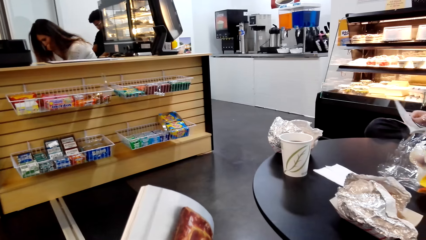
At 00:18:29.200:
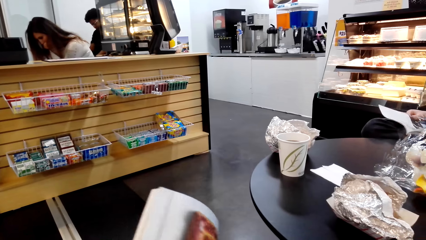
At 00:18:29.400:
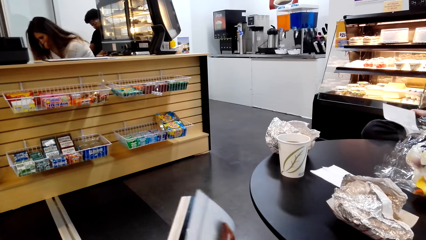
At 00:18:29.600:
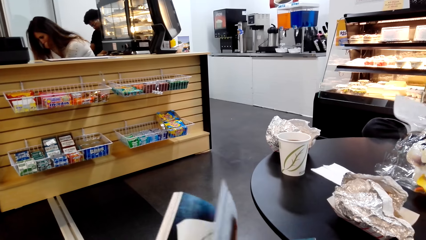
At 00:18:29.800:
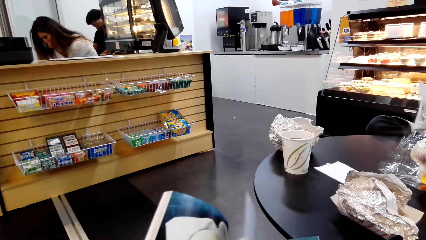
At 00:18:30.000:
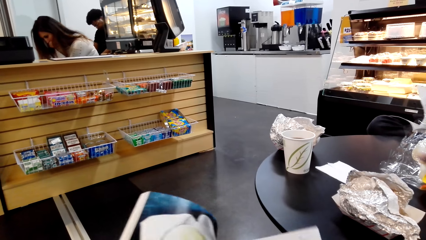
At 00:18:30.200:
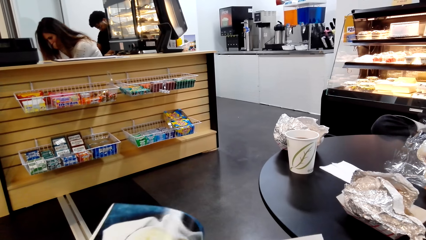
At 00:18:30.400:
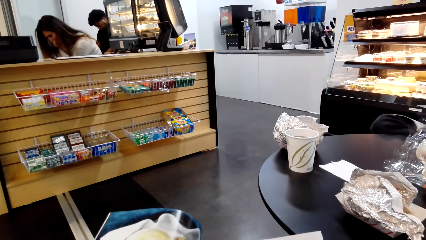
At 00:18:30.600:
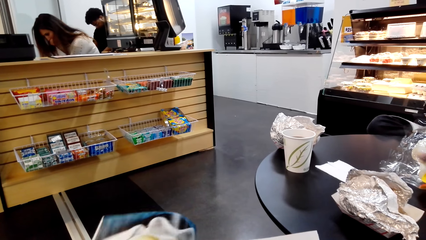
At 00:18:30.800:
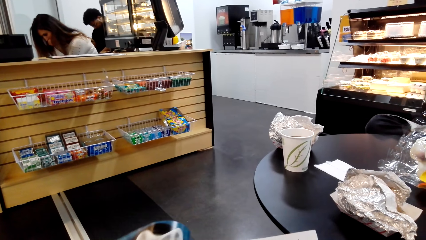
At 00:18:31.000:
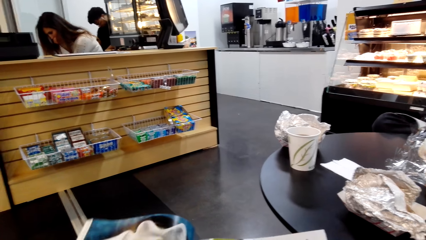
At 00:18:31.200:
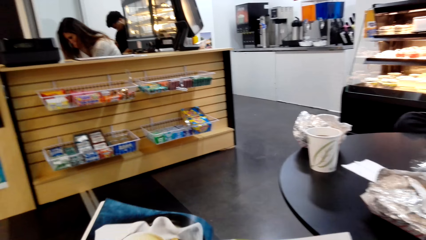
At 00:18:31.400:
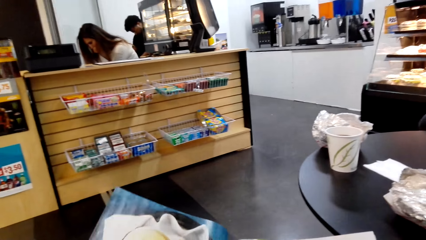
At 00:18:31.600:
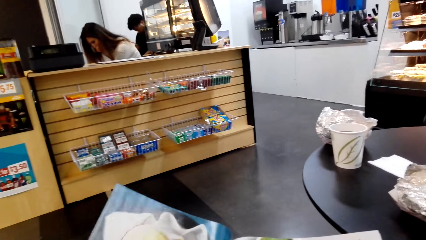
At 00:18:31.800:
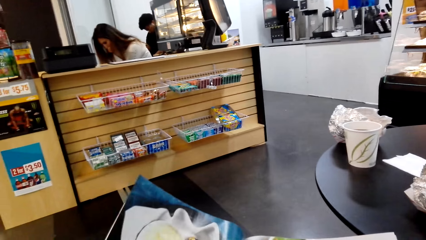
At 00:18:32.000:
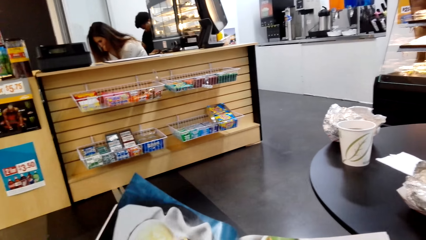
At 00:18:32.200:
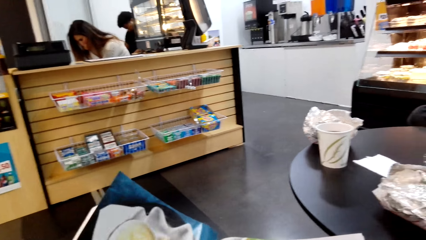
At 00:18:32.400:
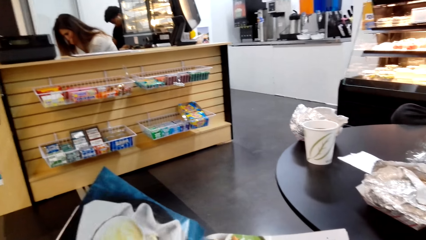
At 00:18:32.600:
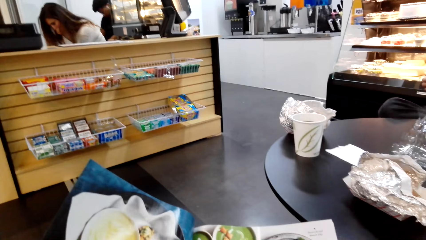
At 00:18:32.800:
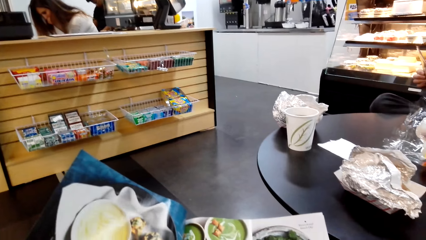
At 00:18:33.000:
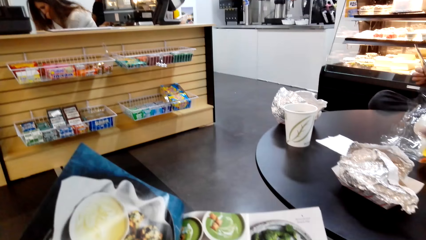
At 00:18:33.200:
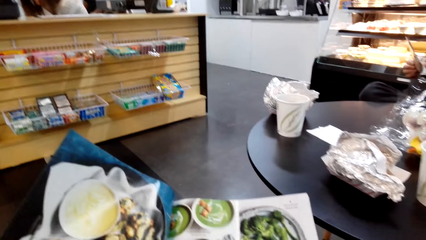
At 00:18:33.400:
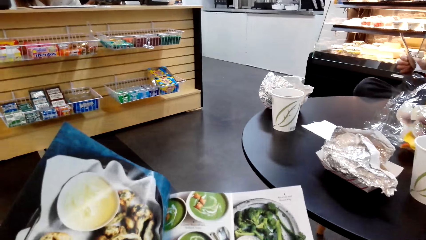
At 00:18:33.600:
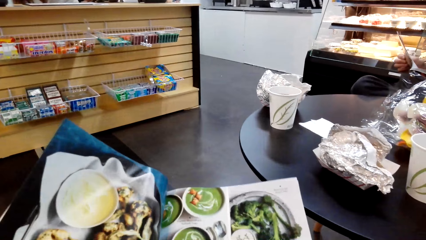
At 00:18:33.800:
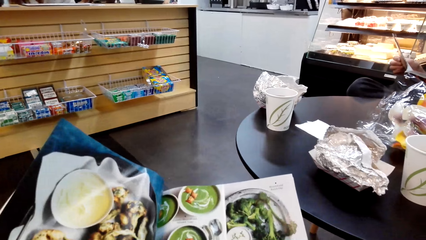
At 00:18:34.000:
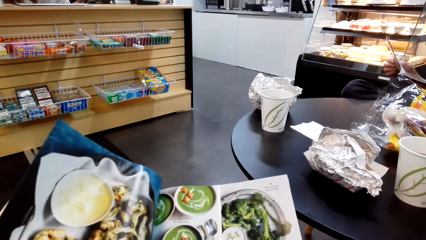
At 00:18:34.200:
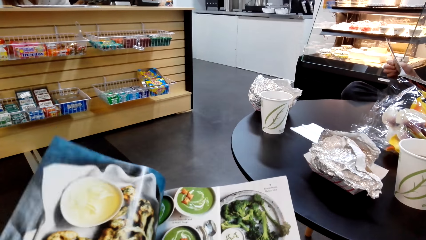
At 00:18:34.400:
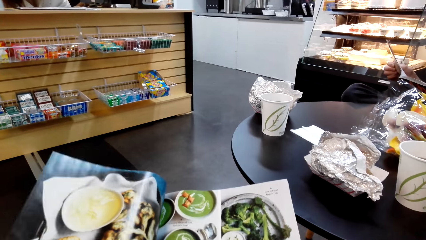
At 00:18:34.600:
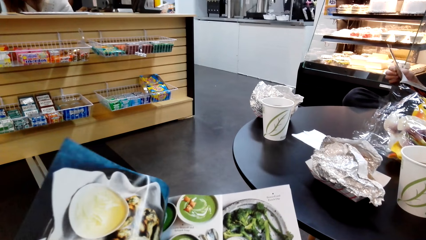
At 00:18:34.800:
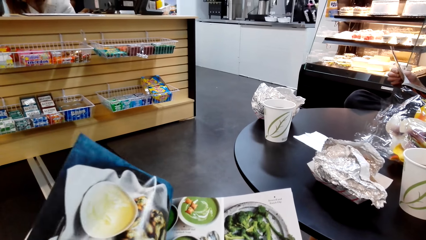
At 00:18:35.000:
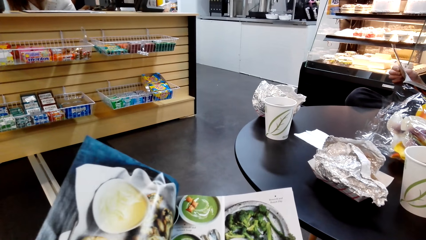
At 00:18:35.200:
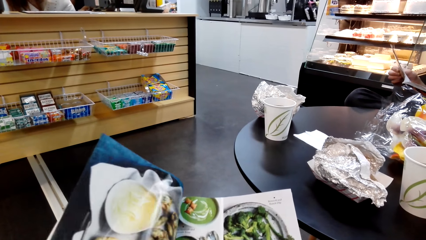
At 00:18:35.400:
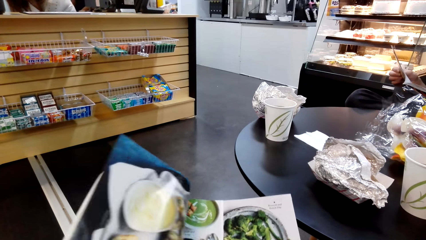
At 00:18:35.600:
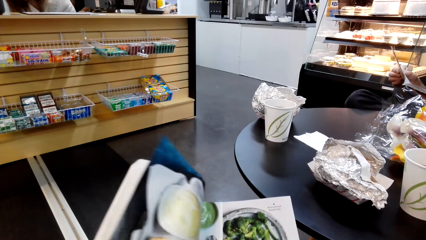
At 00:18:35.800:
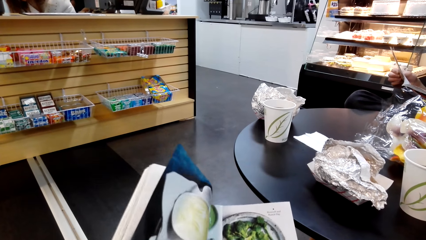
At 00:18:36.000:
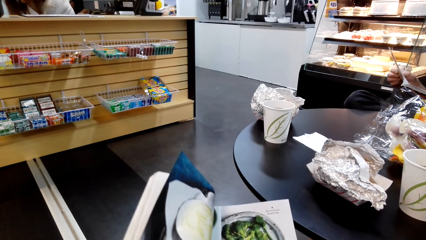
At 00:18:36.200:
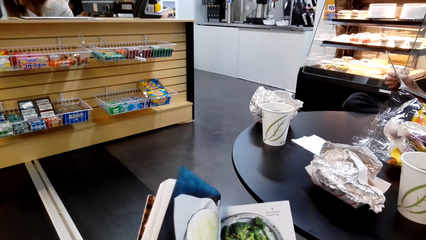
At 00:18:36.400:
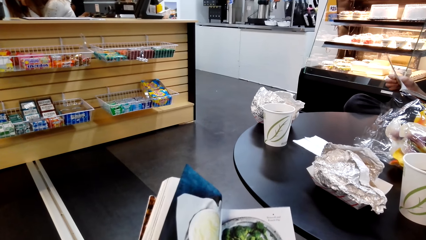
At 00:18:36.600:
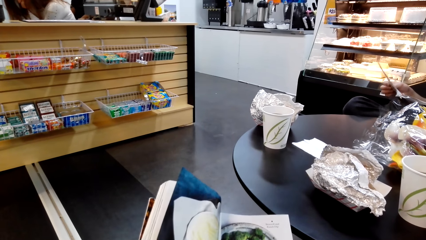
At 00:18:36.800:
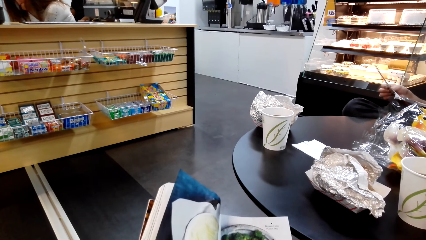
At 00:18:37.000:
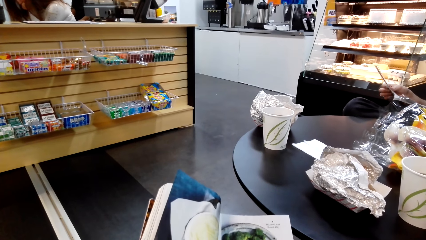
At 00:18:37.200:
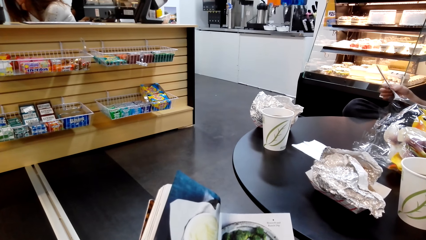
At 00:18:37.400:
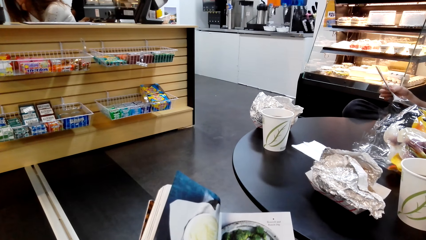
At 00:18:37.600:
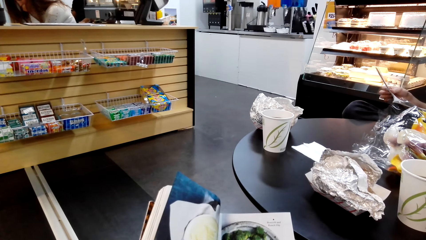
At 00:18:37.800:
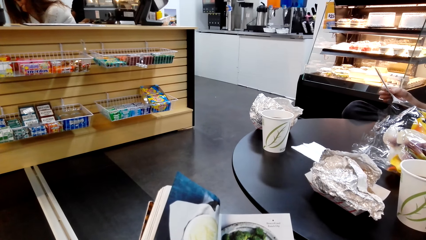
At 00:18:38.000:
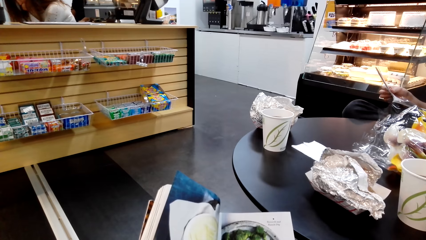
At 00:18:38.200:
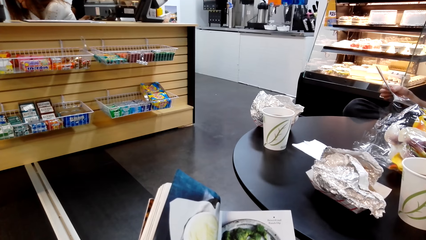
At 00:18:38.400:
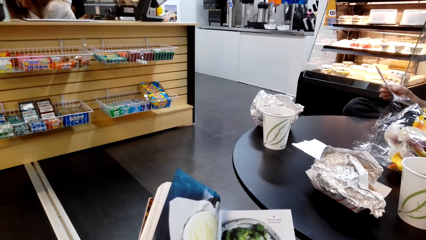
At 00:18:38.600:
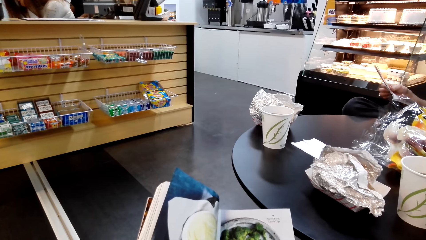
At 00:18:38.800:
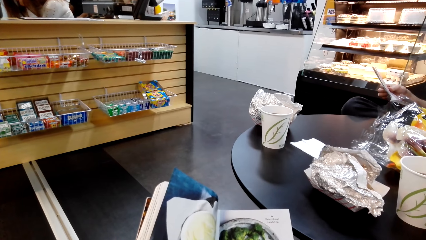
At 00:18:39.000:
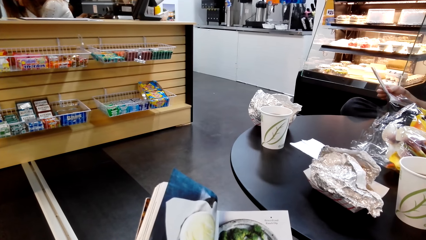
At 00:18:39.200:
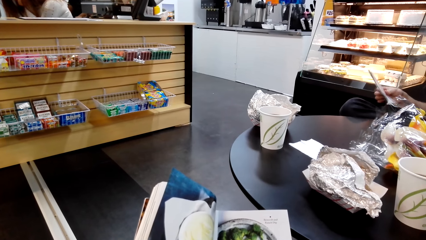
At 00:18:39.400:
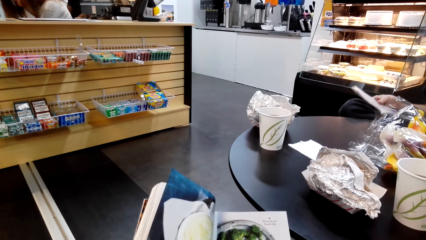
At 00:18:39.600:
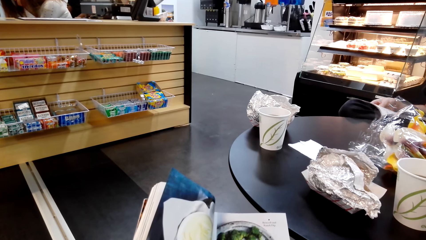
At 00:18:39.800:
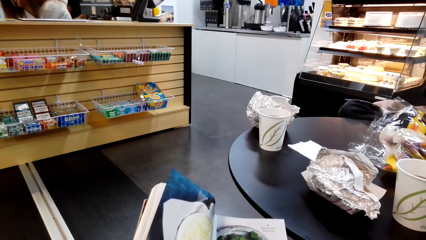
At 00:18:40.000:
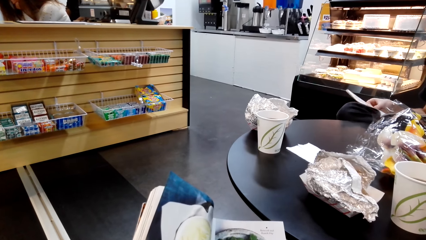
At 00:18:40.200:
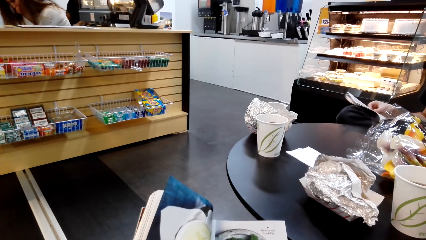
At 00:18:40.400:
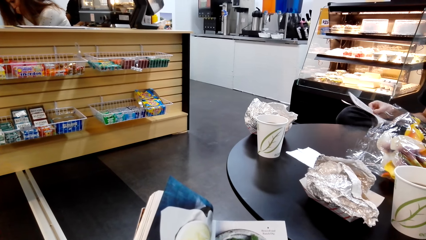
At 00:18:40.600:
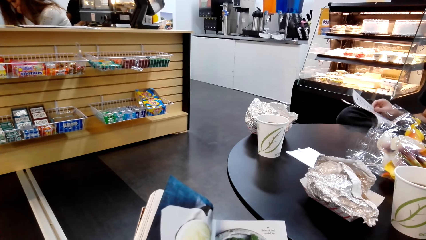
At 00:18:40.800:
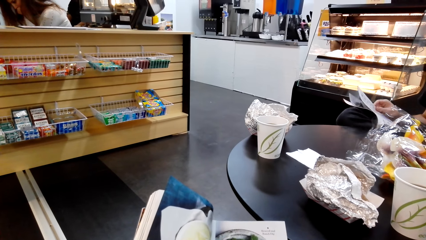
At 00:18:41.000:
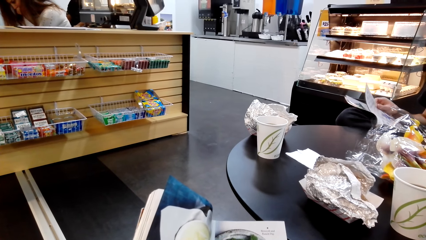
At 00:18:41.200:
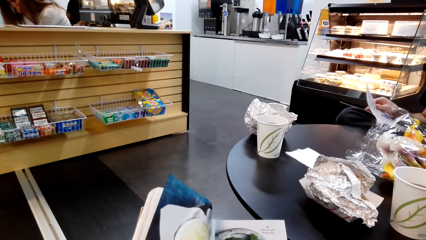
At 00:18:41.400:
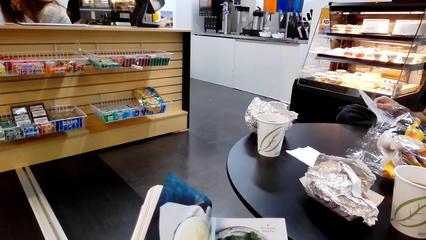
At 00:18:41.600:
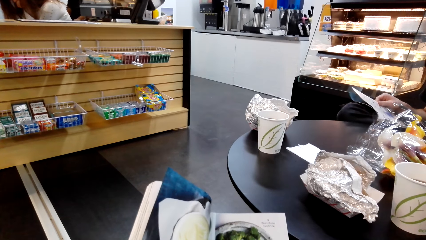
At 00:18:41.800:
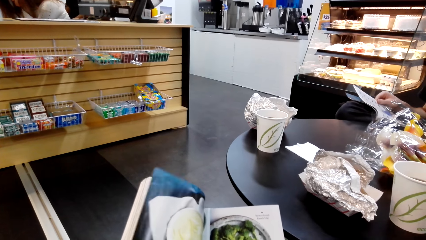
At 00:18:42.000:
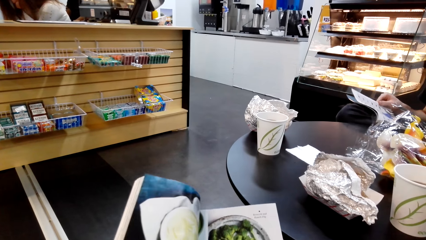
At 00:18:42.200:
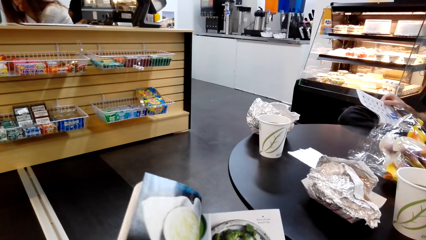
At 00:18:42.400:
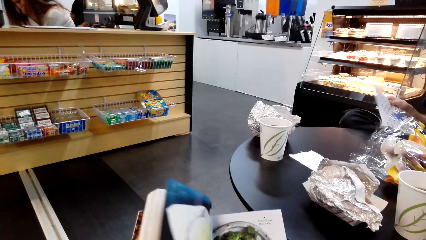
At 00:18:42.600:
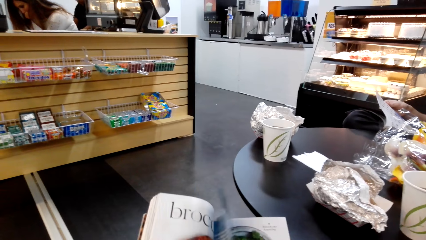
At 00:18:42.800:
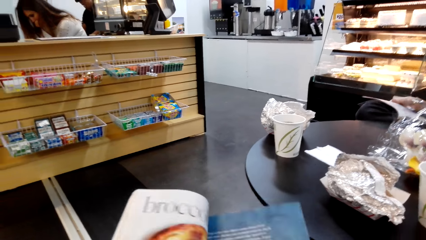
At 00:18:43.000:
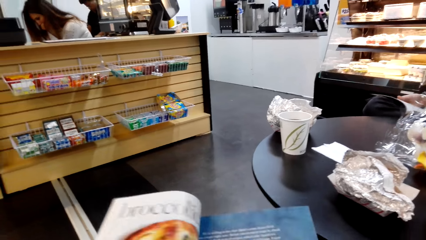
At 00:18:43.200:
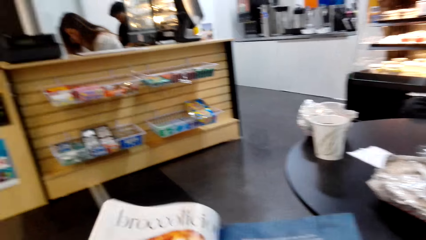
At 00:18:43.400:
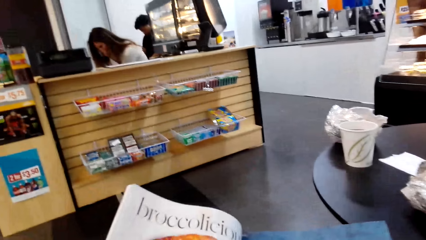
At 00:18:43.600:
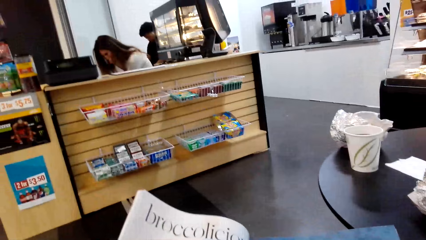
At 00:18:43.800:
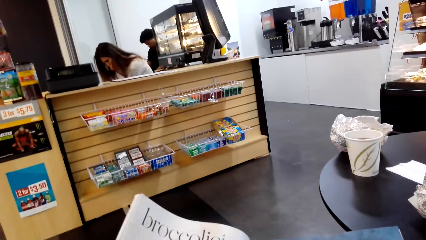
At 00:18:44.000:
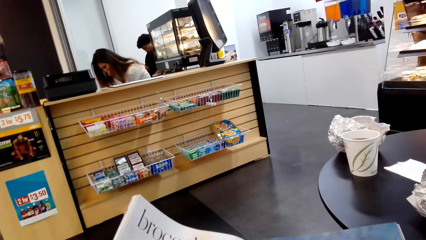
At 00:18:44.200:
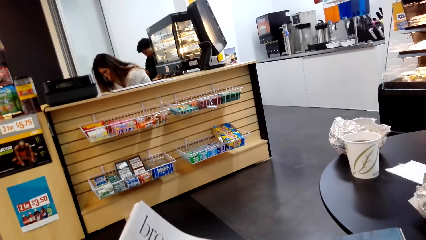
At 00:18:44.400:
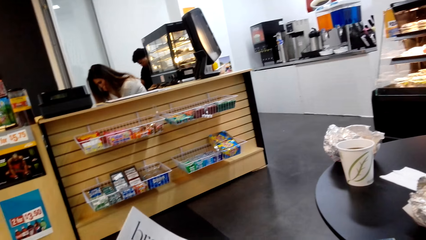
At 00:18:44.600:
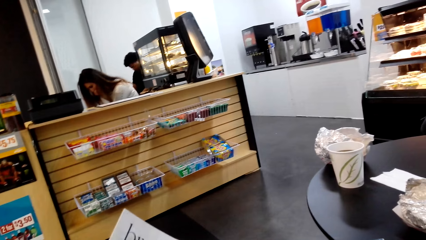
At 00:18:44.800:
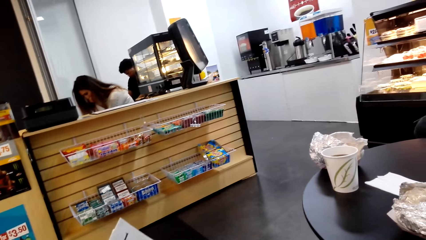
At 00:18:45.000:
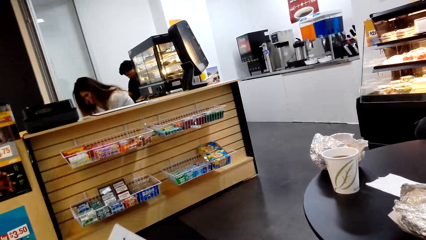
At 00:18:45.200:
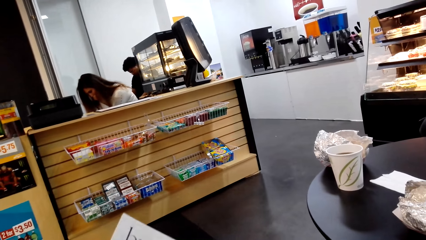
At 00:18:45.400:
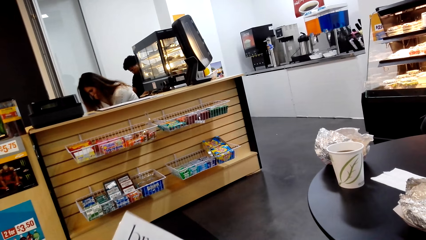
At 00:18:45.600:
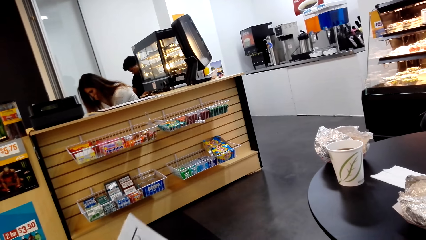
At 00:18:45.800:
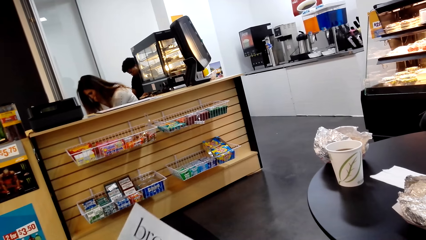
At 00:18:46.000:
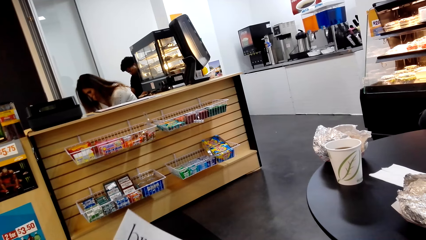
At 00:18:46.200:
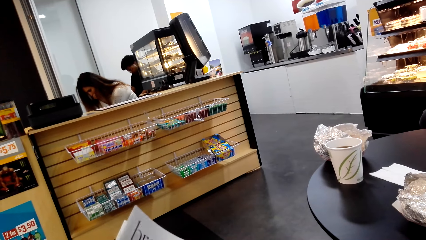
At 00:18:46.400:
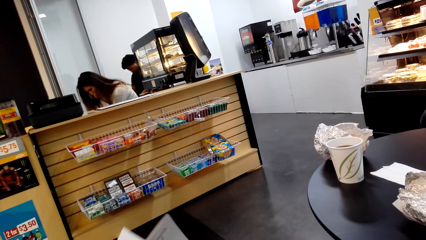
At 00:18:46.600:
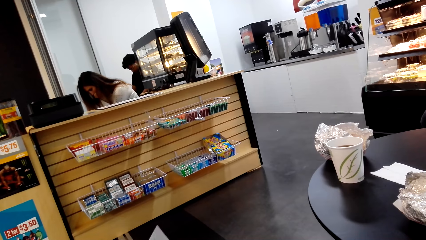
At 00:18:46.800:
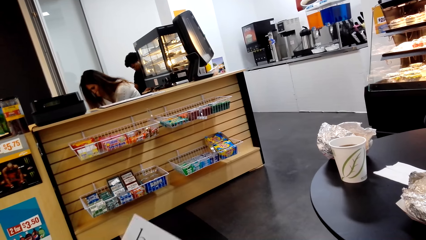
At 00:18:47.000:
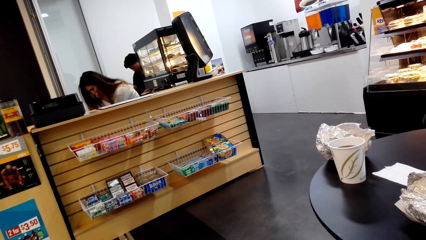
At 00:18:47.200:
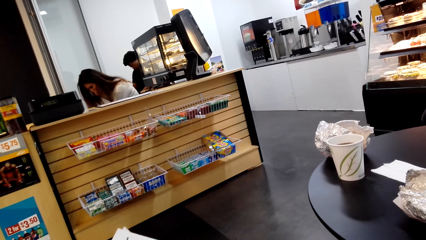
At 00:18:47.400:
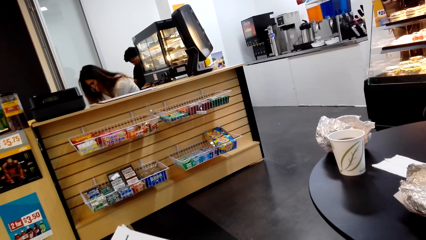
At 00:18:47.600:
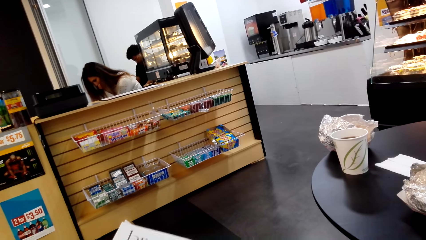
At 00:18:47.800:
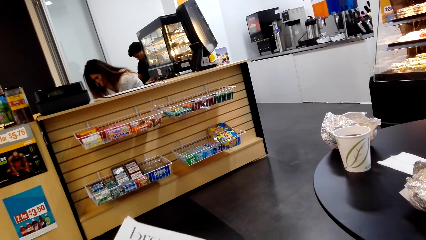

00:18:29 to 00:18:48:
A man opens the page of the book. The camera wearer continues reading the magazine. They open the pages of the book. They look at the book. They move the book. They look at the book. The man looks at the book. The man moves the page of the book. The camera wearer opens the page of the book. They look at the book. They look around.
